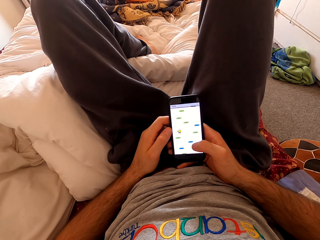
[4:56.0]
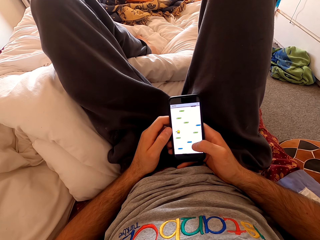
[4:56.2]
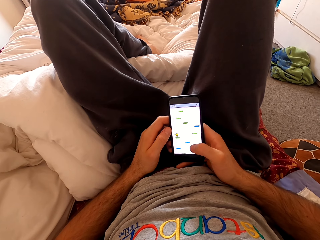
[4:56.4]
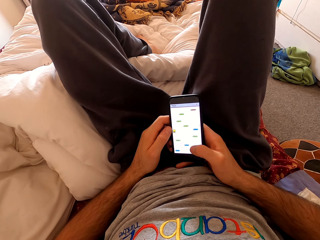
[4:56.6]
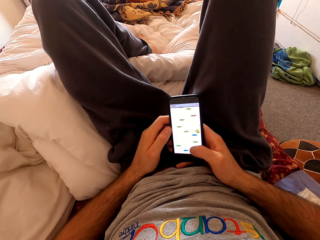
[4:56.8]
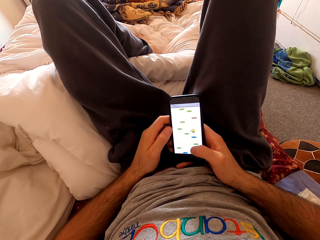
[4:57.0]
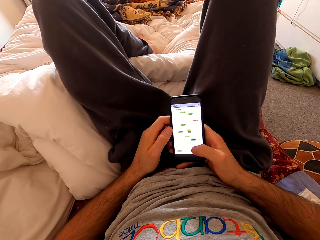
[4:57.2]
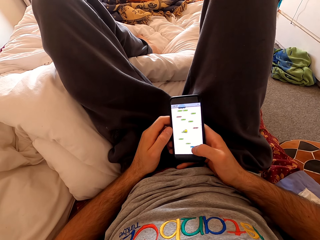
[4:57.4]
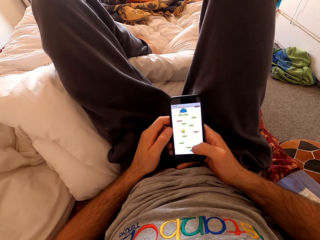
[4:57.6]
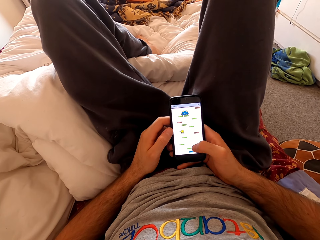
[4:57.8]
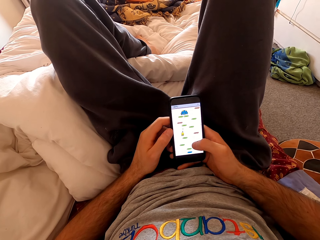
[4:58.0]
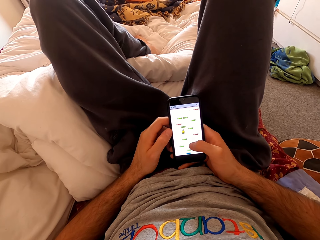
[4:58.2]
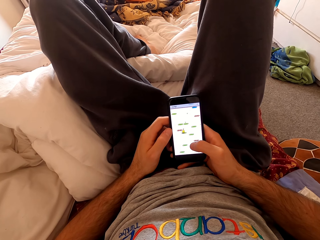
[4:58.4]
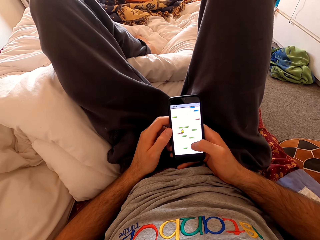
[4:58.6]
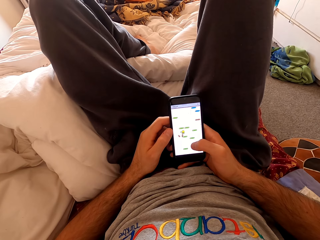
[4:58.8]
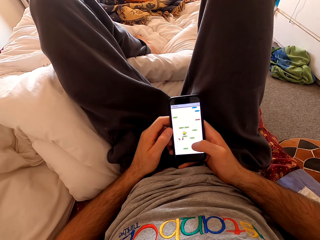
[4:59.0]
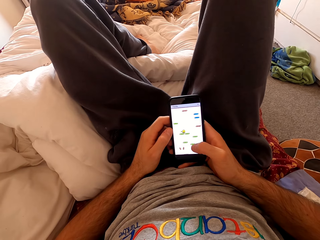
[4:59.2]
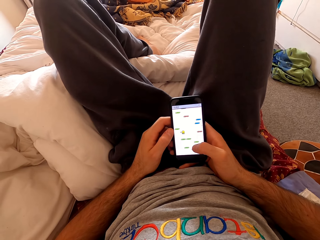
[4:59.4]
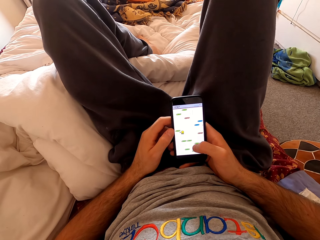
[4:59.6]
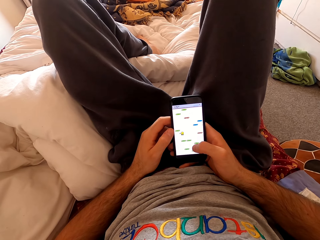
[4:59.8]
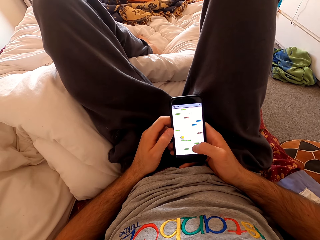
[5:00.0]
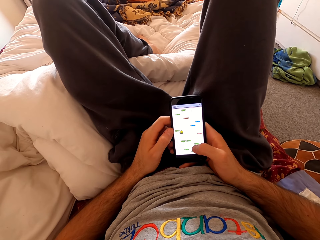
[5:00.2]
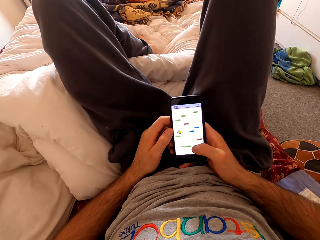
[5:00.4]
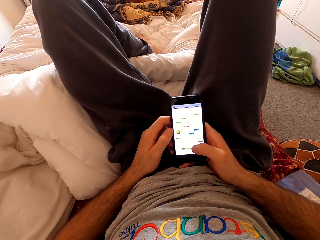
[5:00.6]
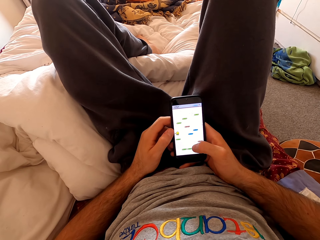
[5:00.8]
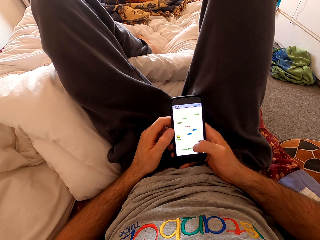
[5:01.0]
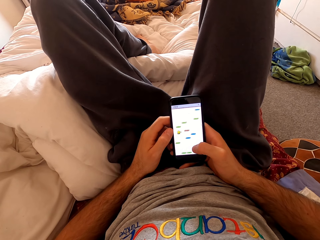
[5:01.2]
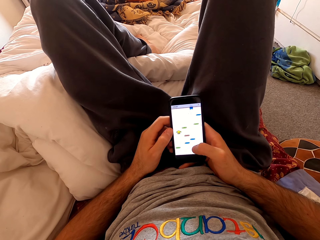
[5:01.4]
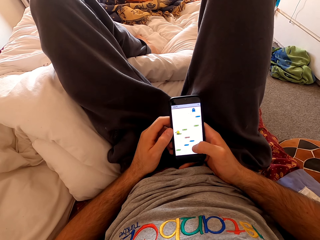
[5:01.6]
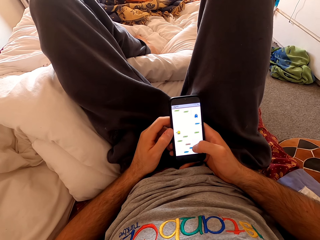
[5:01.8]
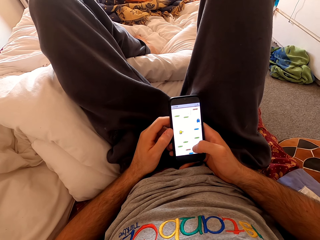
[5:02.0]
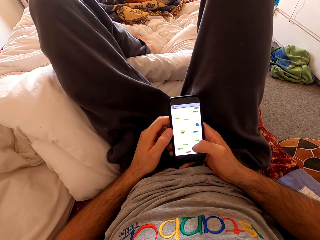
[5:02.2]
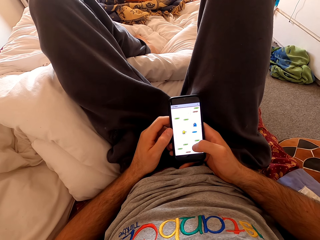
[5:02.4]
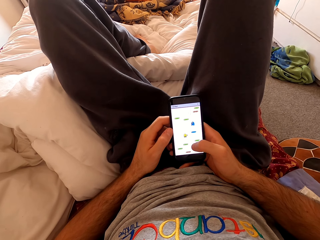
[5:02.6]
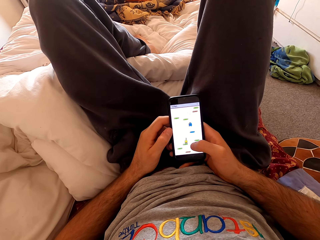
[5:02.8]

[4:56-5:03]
The camera wearer moves his phone slightly to the left and to the right.

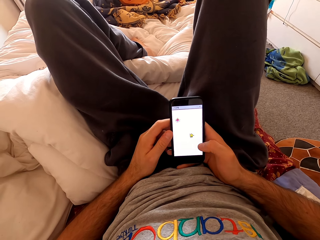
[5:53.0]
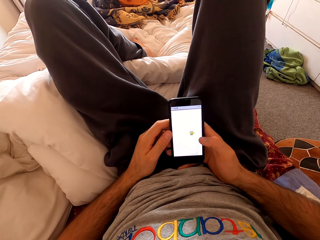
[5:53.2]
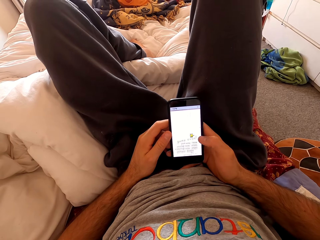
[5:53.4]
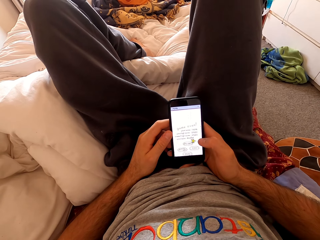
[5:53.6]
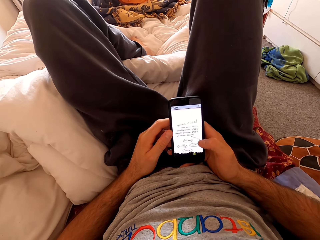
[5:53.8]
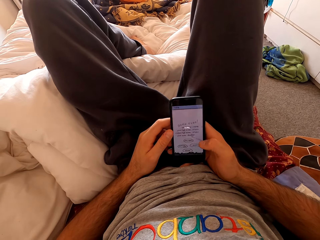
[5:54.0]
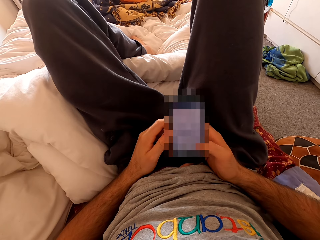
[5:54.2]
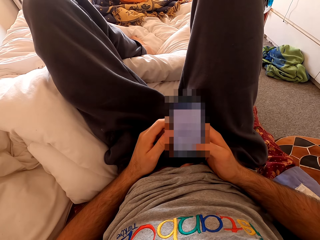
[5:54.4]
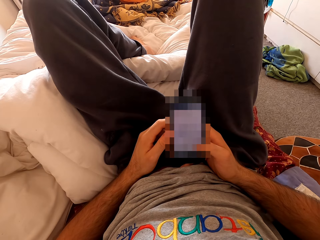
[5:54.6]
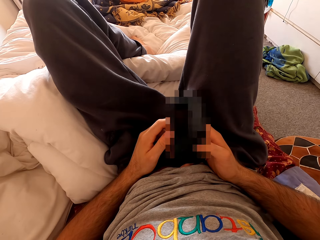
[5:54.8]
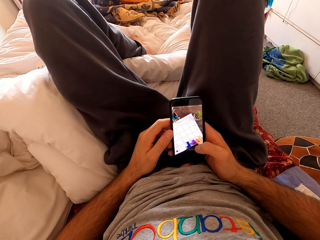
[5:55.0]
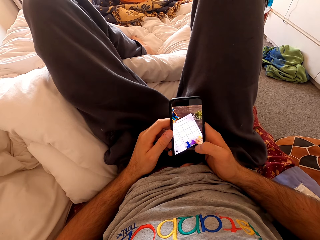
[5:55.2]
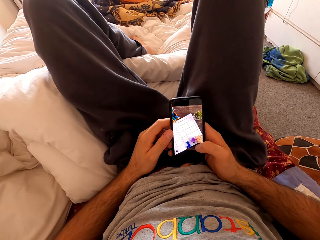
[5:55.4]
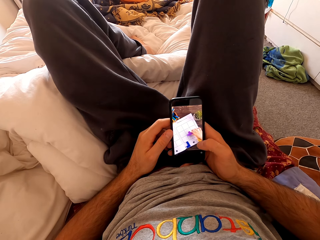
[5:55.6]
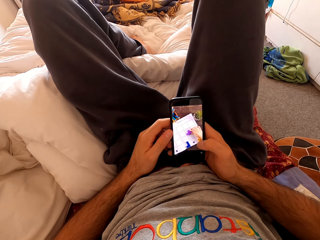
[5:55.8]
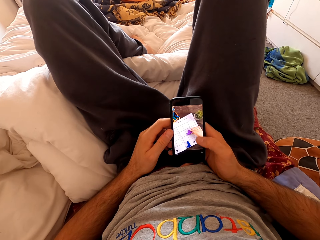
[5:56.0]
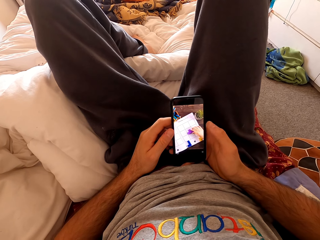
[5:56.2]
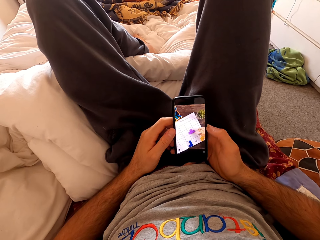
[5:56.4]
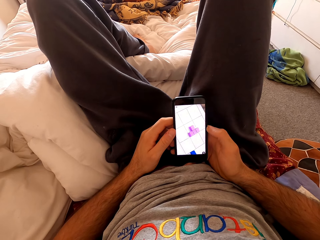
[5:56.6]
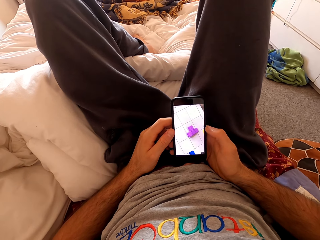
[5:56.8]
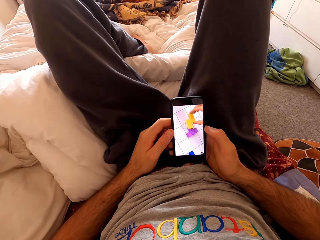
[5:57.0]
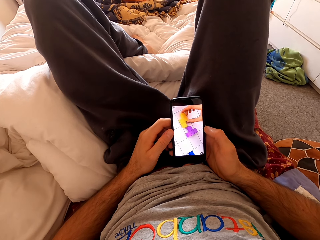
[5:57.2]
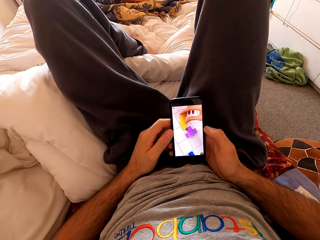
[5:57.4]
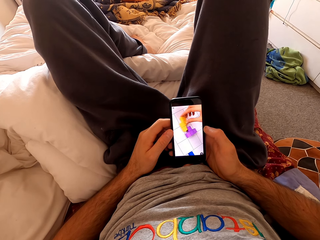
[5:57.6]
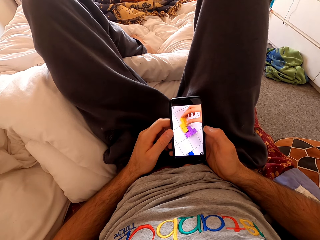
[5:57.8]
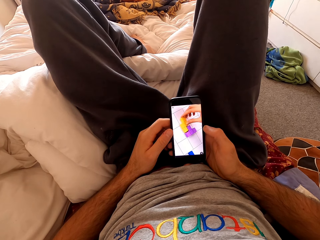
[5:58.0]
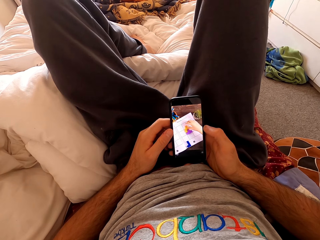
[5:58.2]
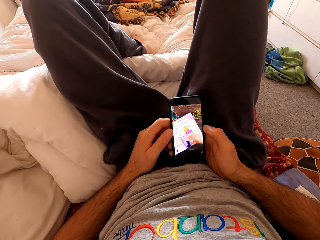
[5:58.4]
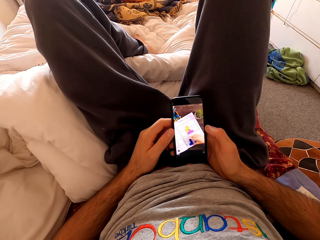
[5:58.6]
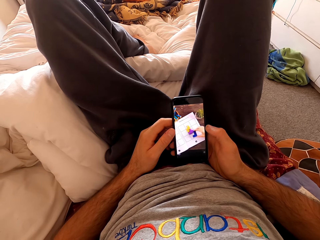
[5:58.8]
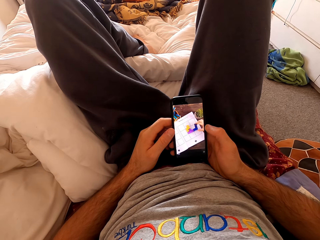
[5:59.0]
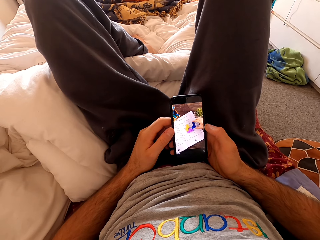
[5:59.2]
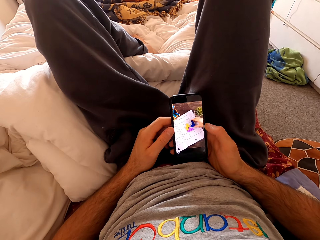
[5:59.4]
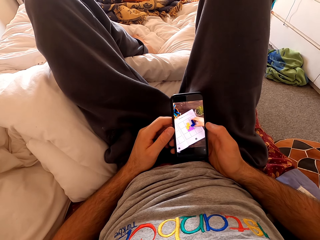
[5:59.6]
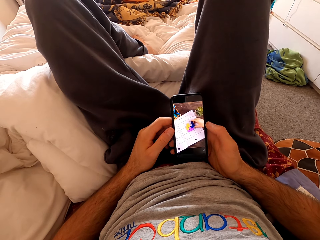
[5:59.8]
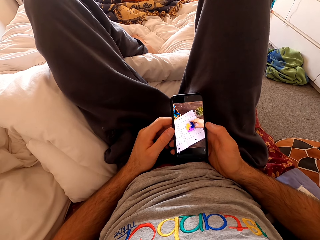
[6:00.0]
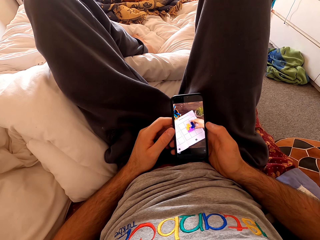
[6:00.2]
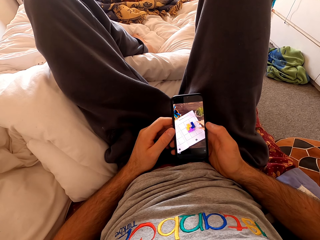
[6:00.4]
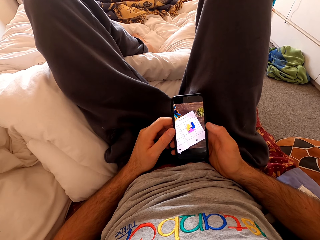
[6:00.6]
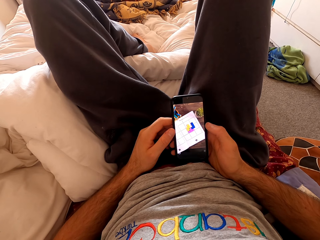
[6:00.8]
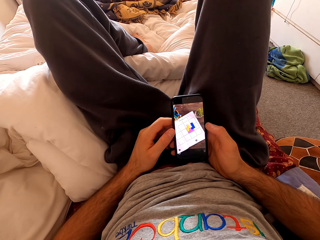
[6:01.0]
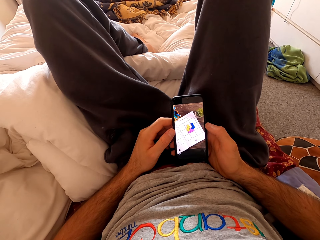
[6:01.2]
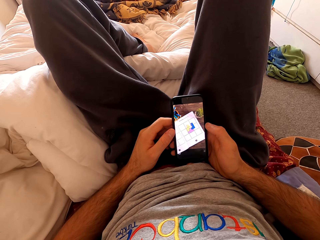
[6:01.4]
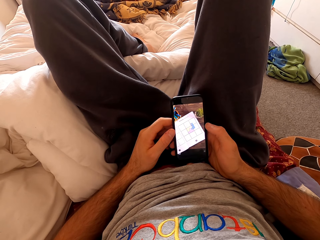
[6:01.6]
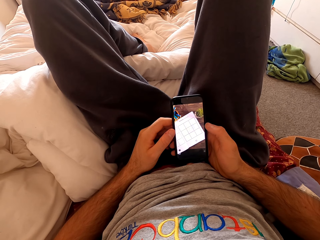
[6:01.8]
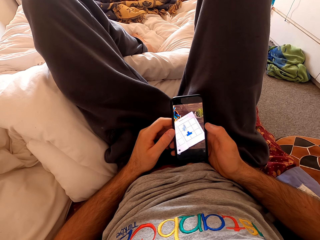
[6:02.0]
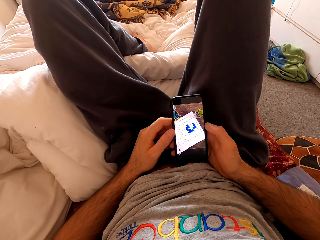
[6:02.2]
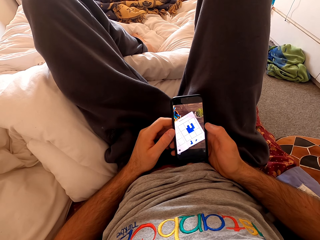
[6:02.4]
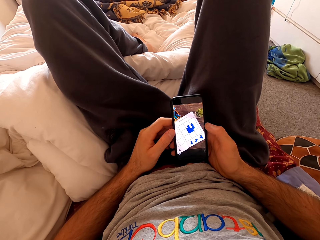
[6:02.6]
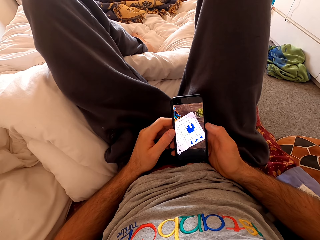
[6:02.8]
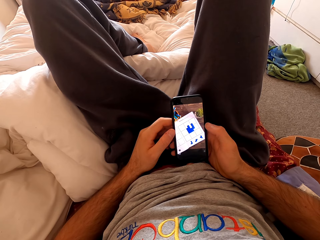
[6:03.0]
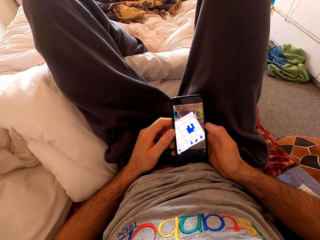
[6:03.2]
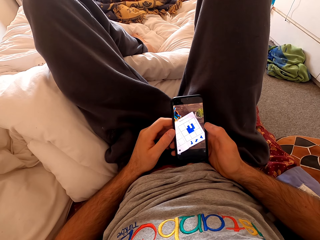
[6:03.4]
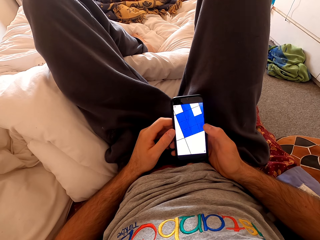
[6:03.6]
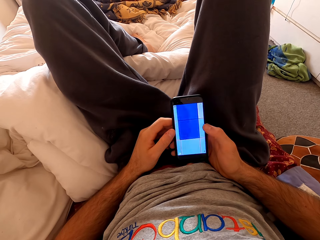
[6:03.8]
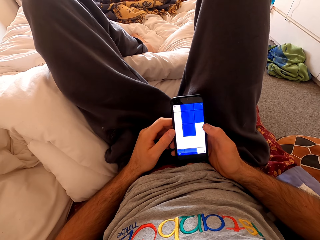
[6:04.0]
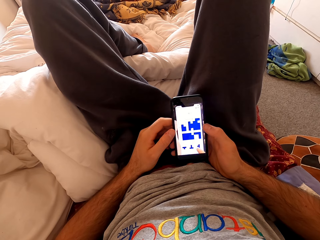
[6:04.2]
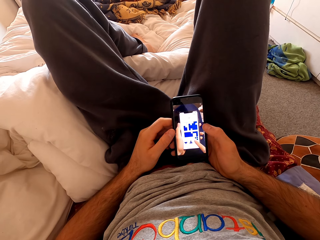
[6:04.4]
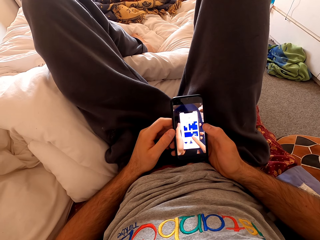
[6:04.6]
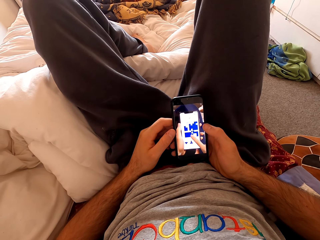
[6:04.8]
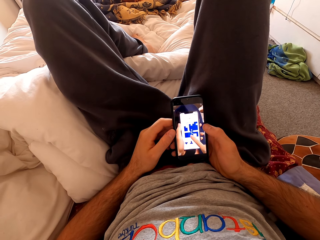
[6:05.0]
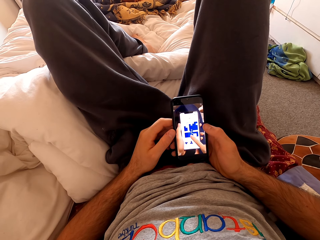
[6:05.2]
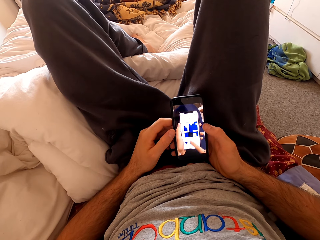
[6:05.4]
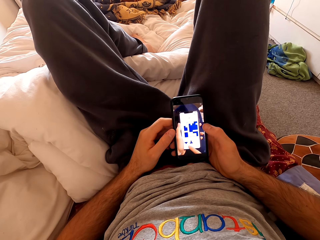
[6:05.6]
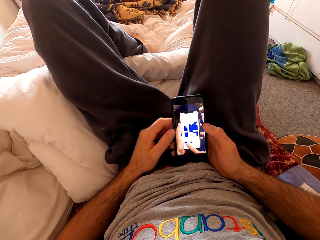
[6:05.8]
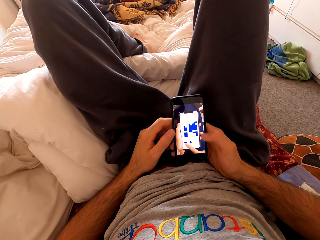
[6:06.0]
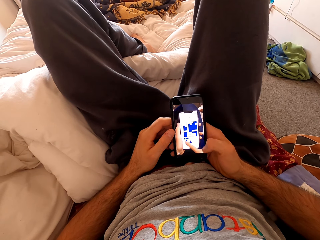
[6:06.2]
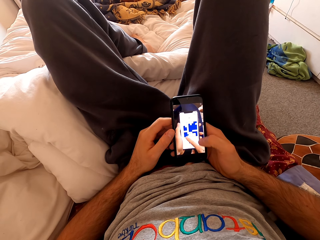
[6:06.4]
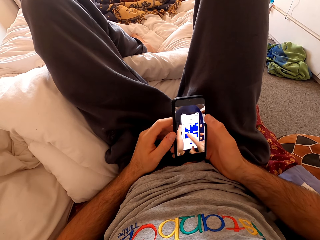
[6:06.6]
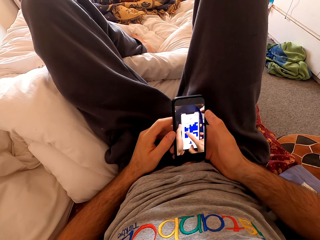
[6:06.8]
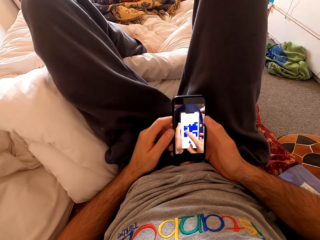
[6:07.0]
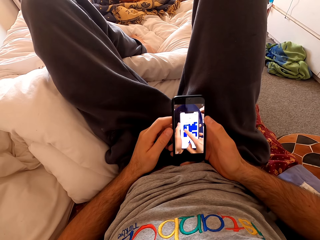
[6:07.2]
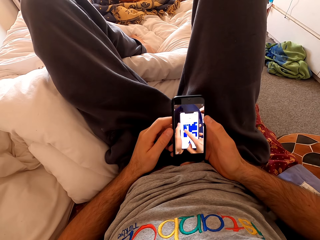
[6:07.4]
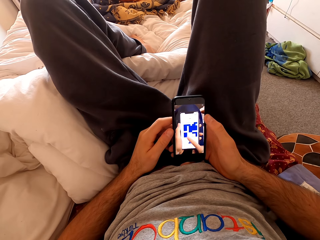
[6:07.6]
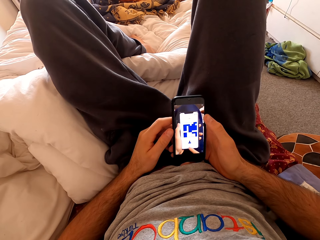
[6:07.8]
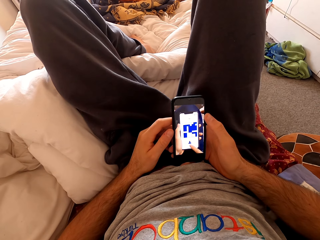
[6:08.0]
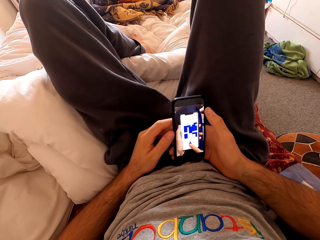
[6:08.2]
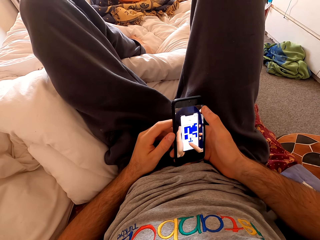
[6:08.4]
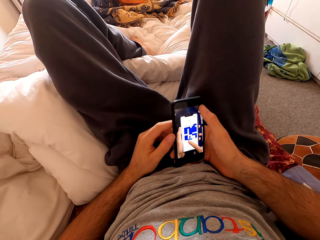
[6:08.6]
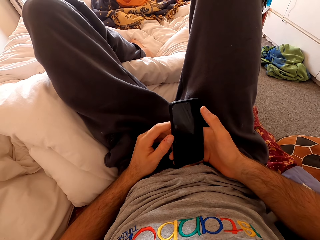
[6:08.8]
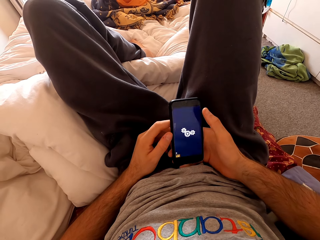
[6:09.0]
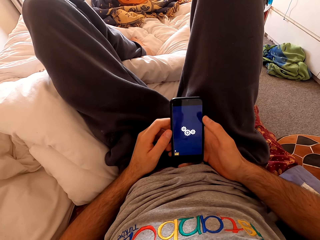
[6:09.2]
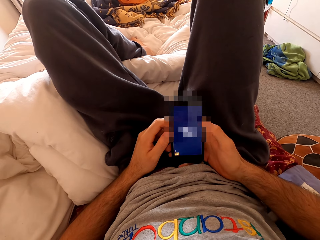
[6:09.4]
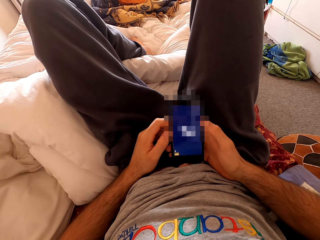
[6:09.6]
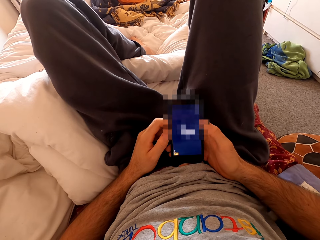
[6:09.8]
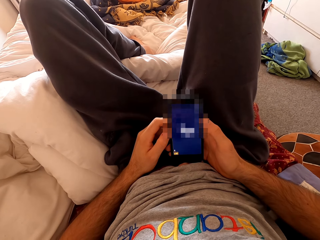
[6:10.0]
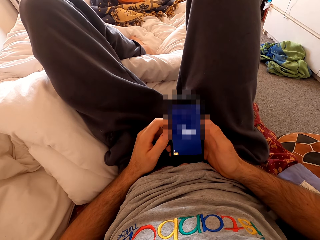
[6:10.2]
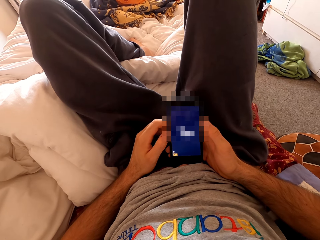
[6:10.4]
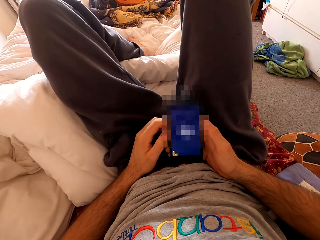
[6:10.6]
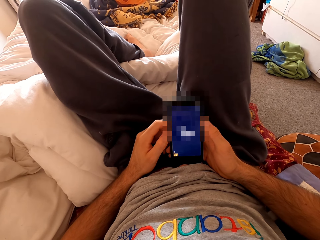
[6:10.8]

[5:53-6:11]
The camera wearer taps the phone. They swipe through the phone. They tap on the right side of the screen.
